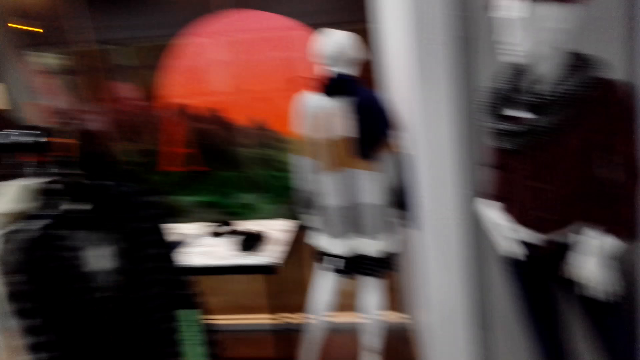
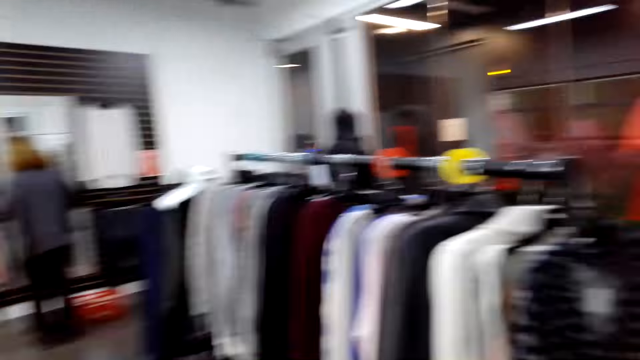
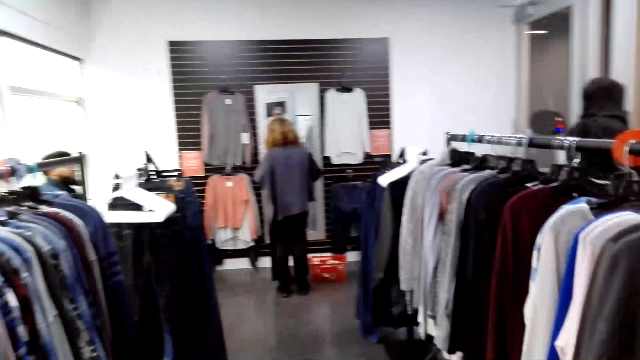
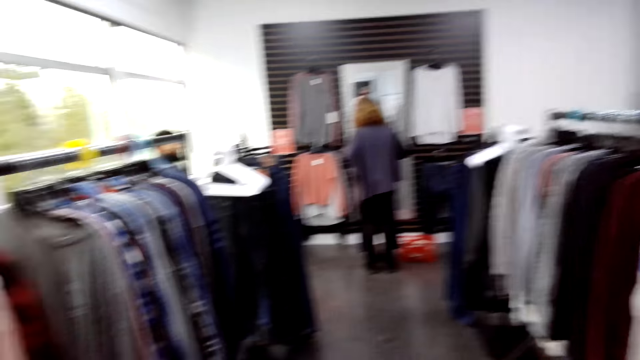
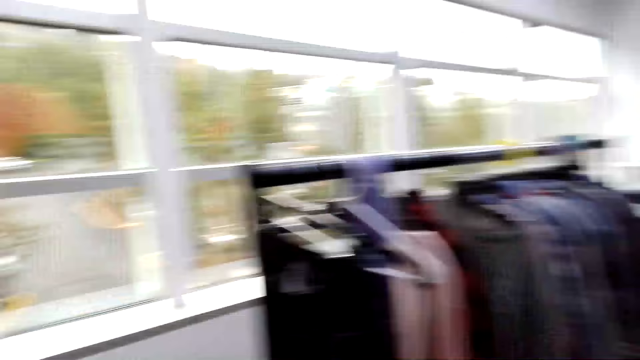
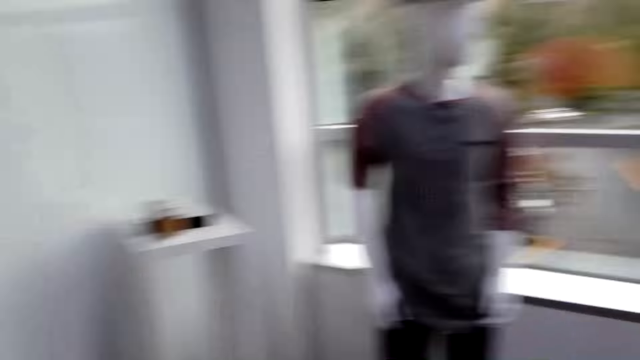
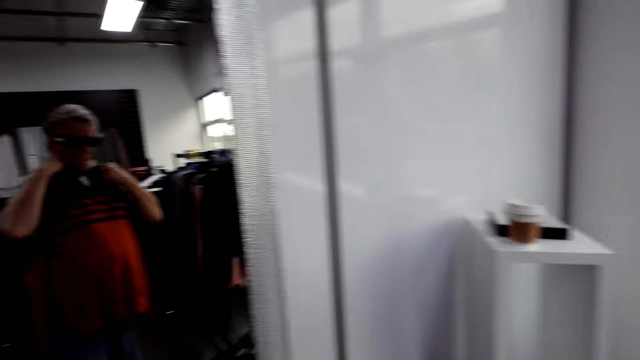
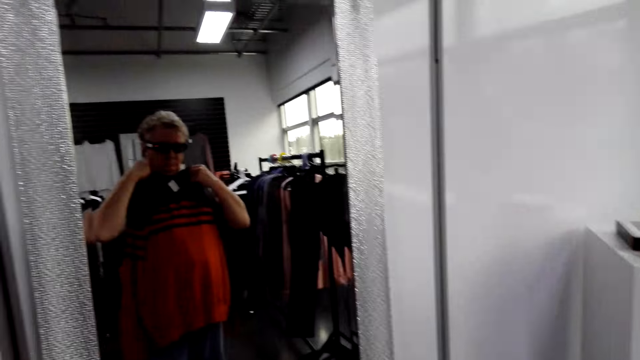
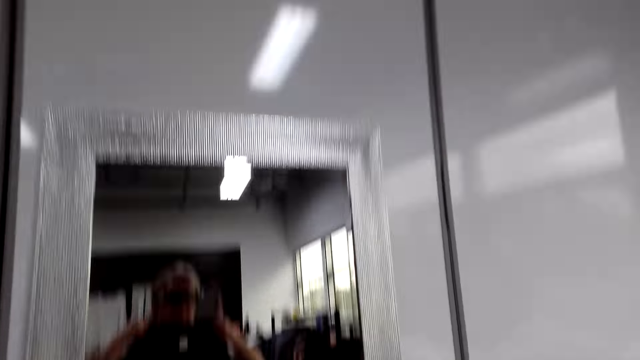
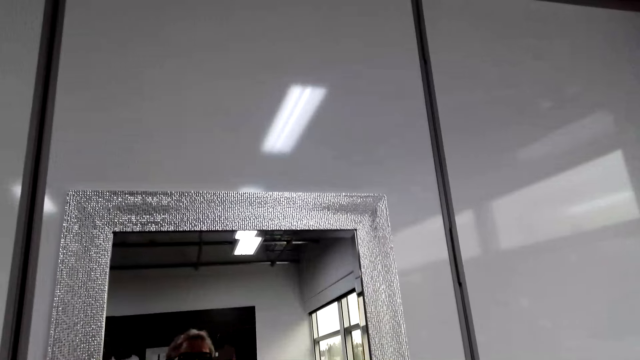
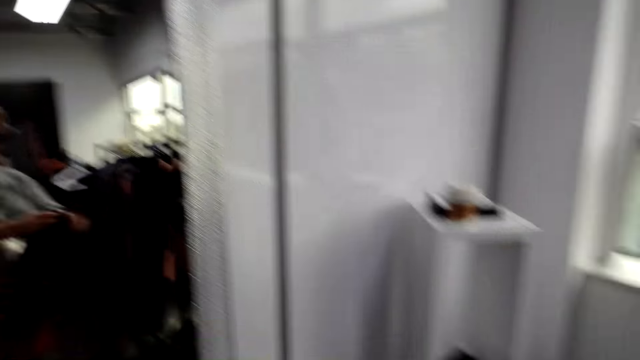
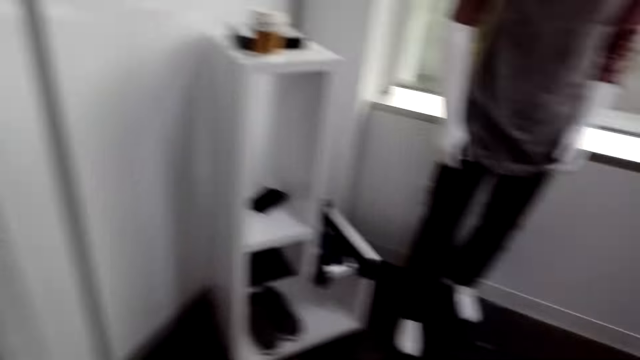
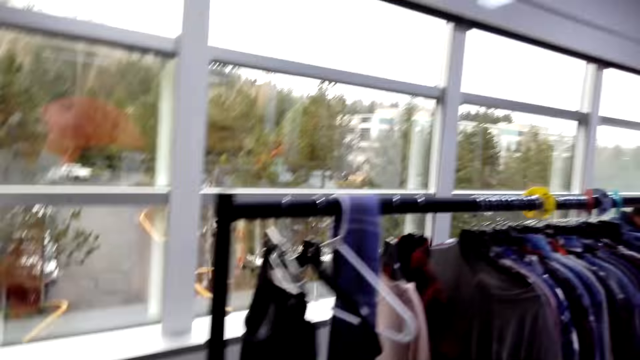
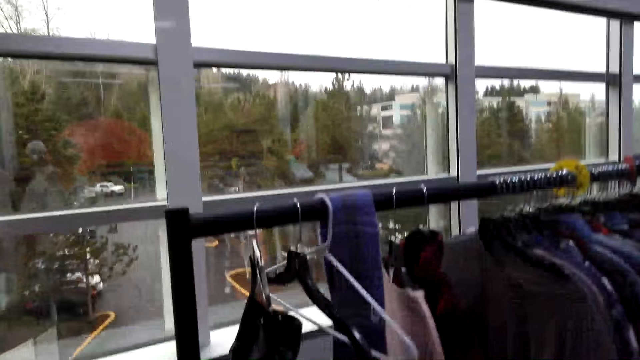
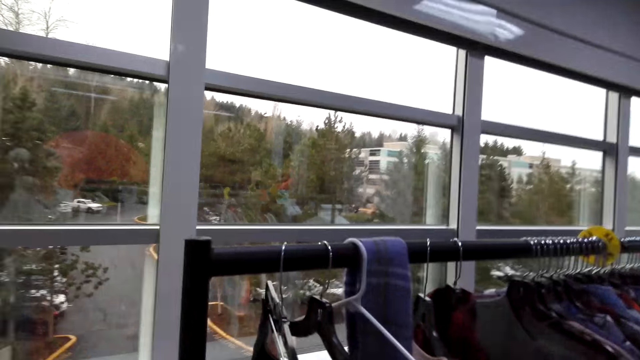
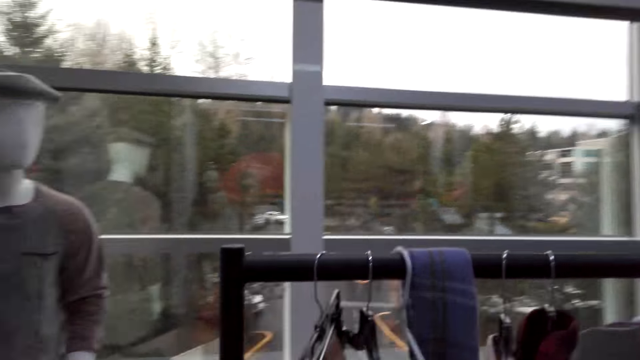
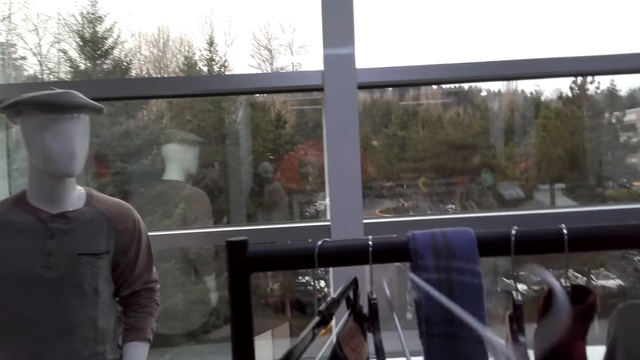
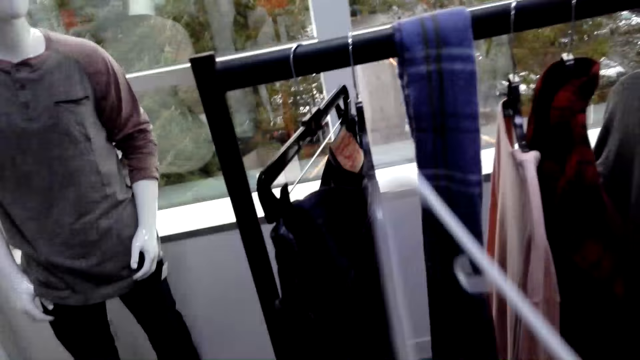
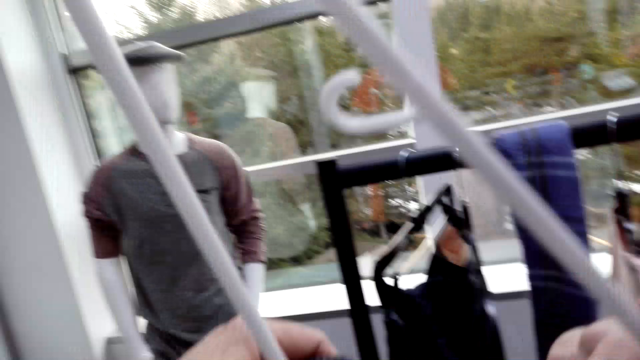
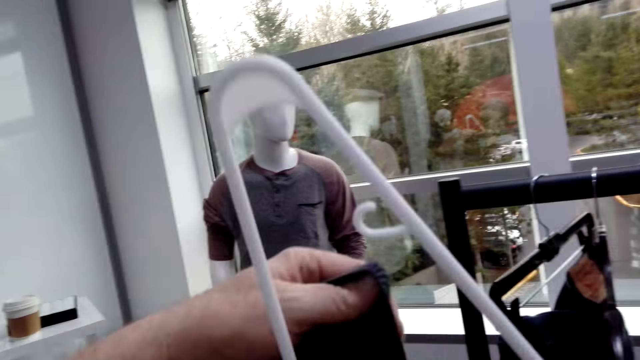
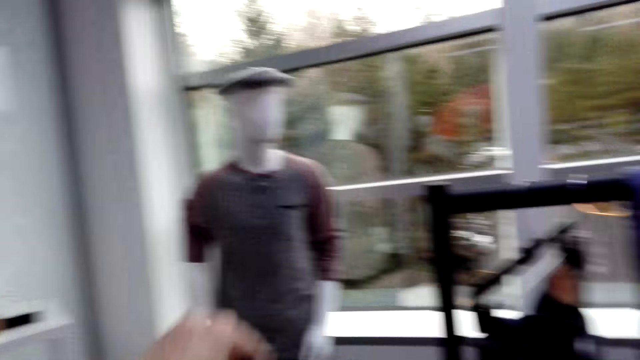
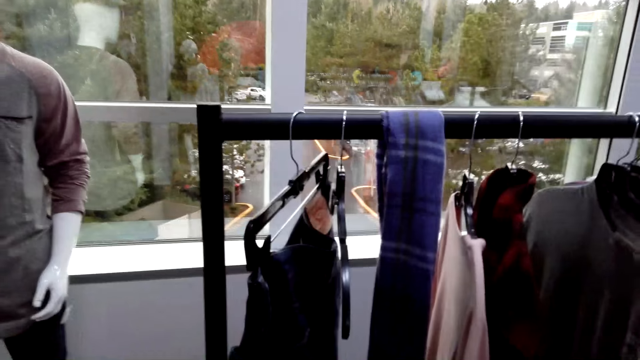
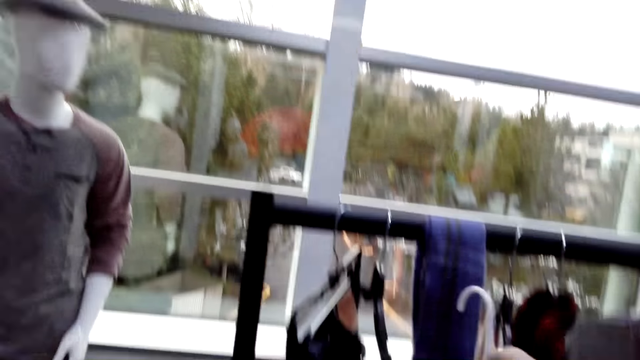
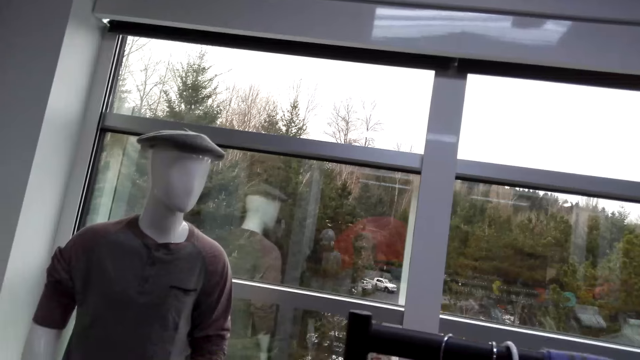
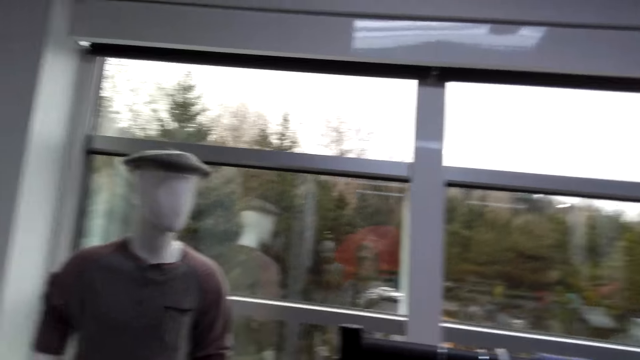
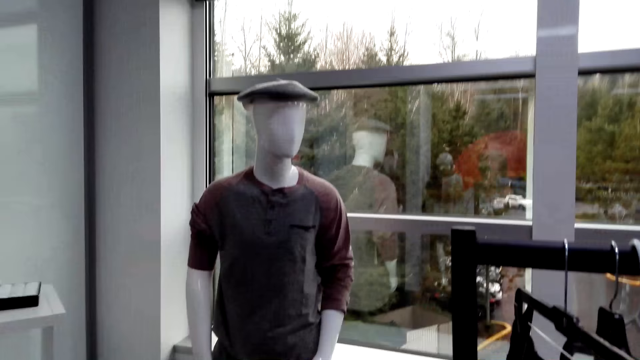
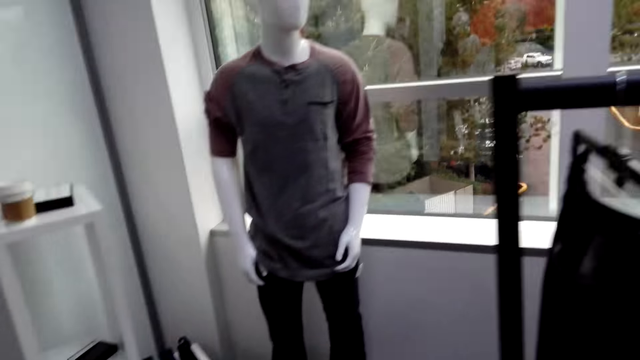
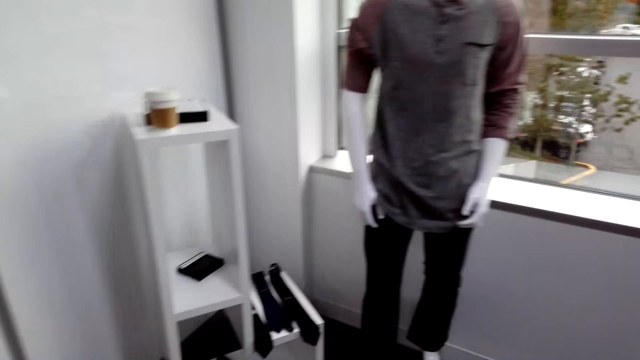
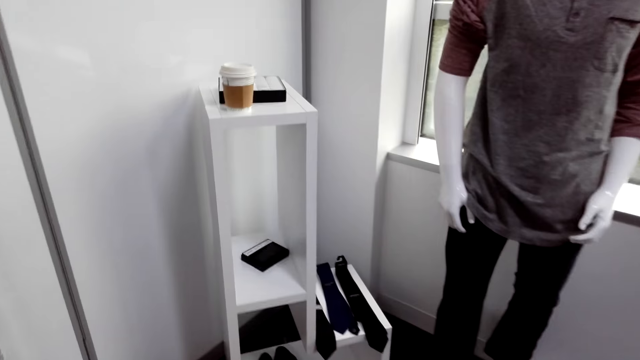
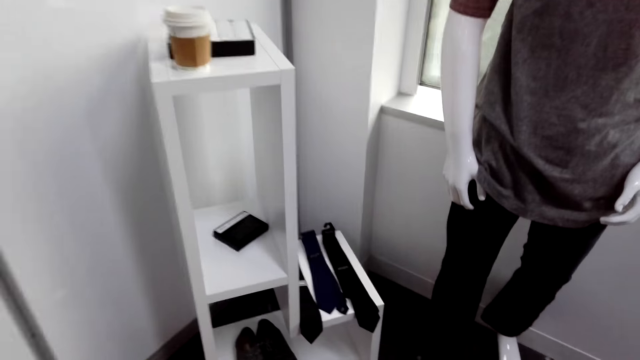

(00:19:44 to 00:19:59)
The camera wearer turns around. They look at the shop. They hold a cloth. They turn around. They pick up a hanger on the bar. They put the cloth on the hanger. They hang the cloth. They turn around.

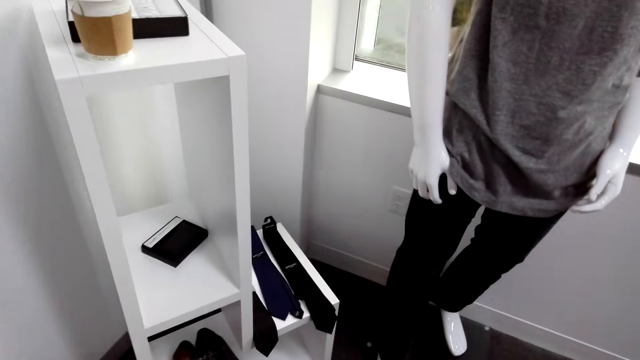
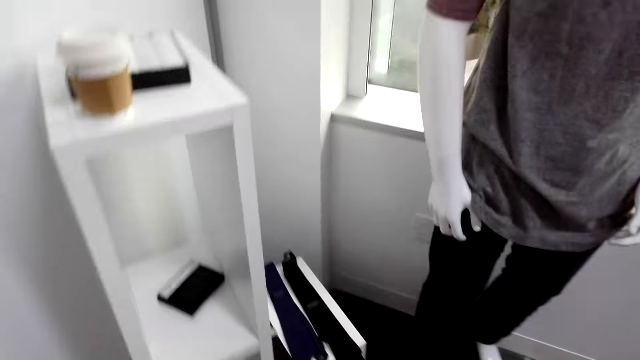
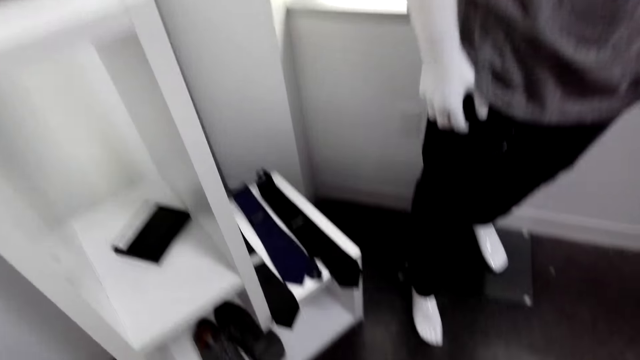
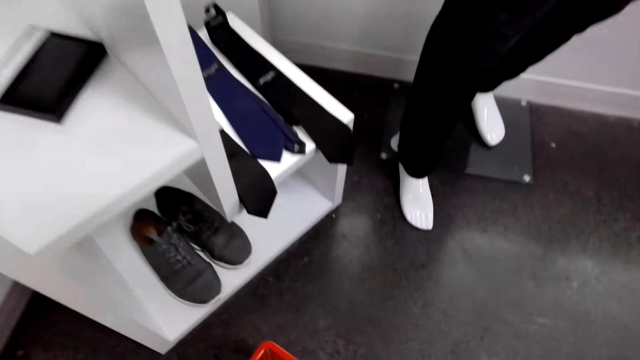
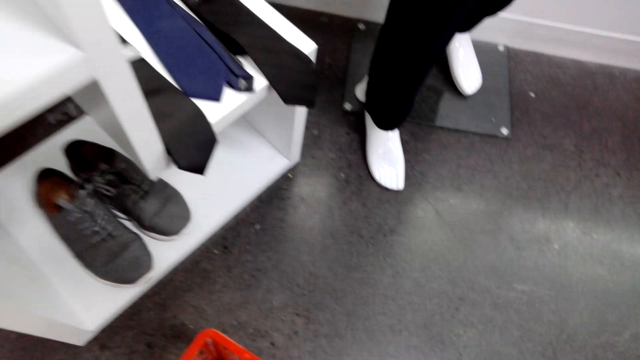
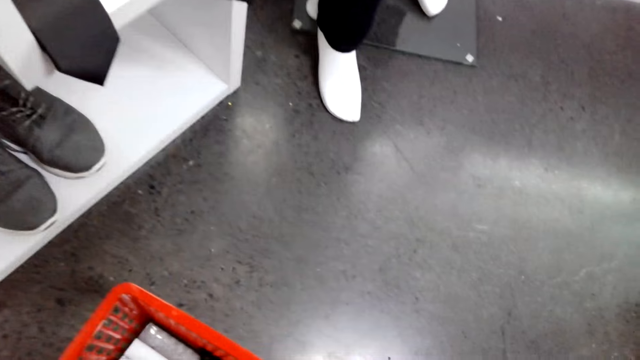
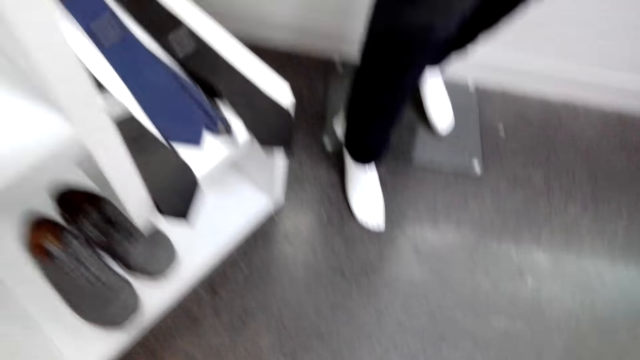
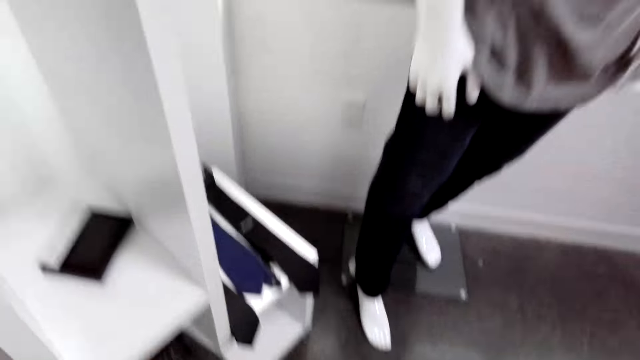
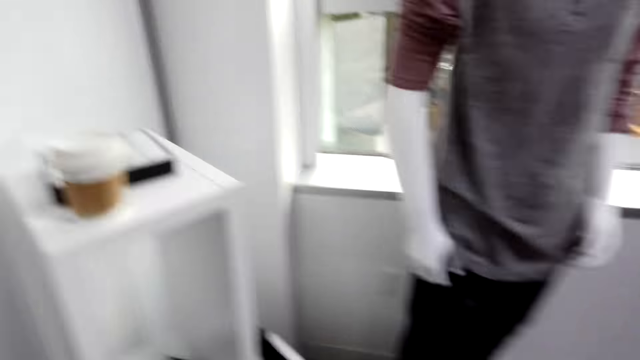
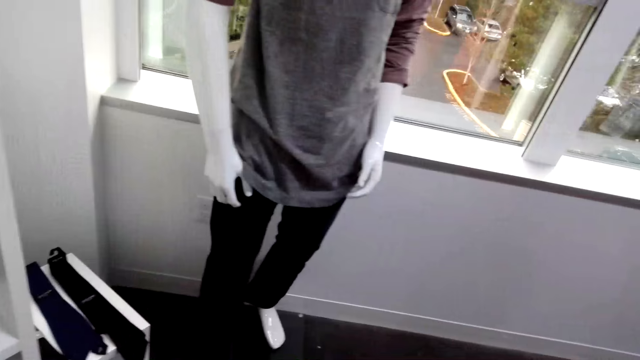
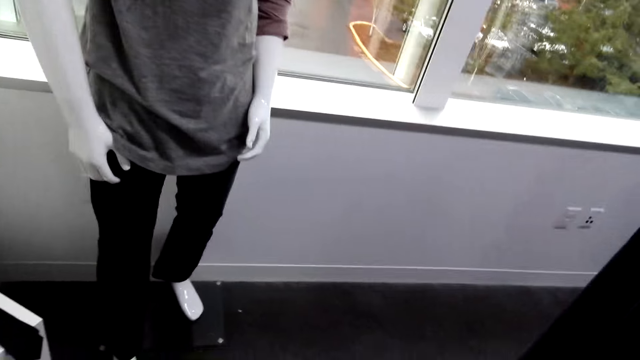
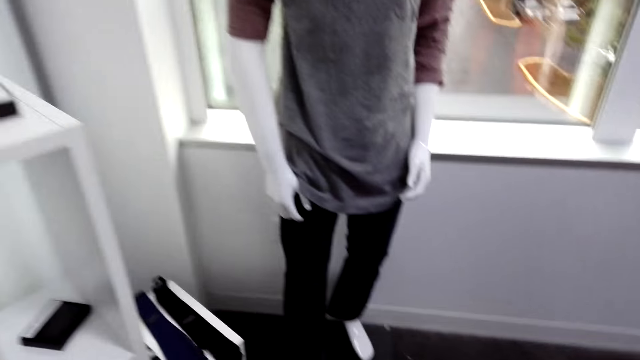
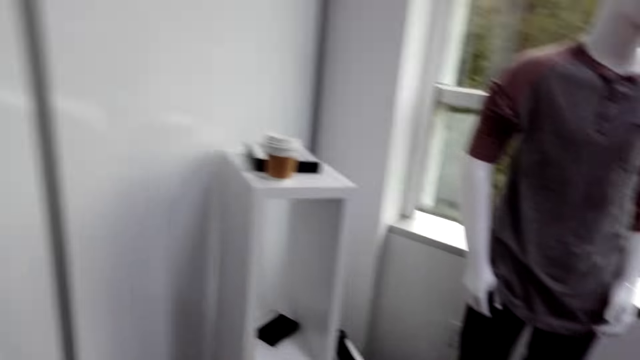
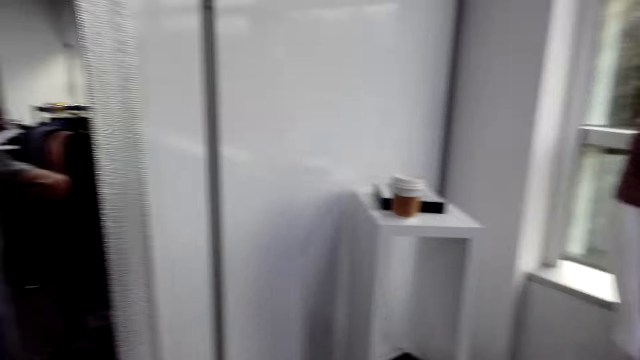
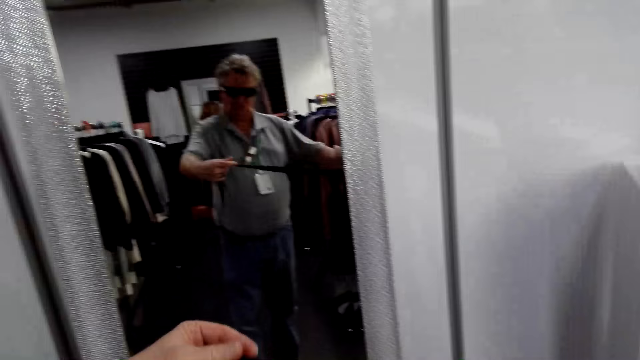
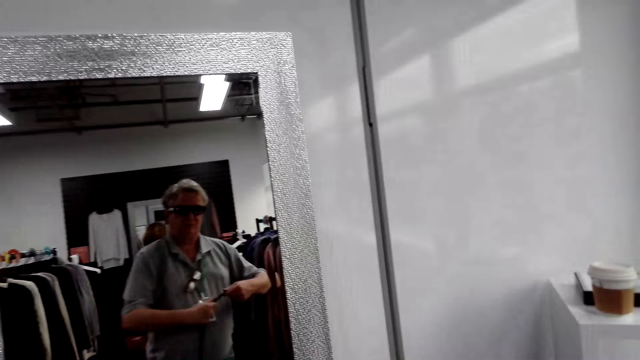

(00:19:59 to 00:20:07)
The camera wearer bends down on the ground. They turn around.
